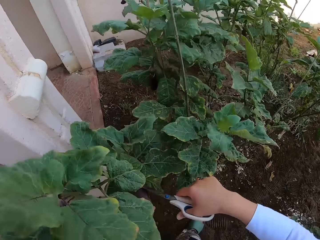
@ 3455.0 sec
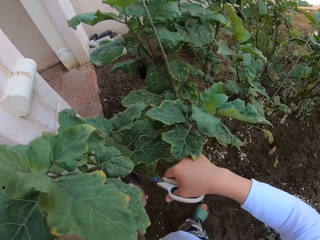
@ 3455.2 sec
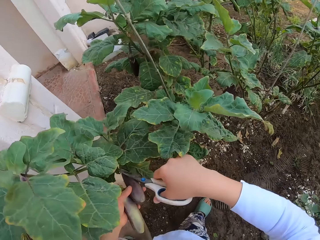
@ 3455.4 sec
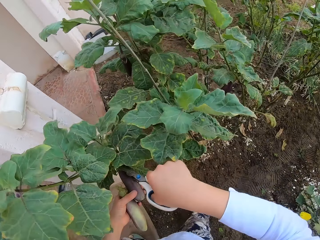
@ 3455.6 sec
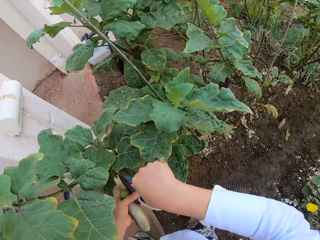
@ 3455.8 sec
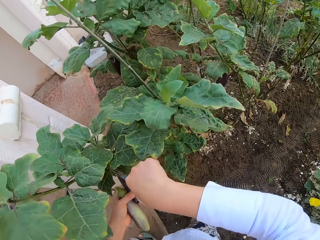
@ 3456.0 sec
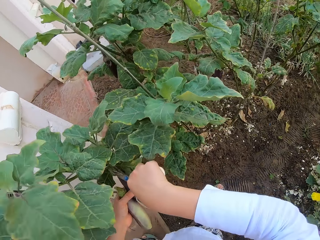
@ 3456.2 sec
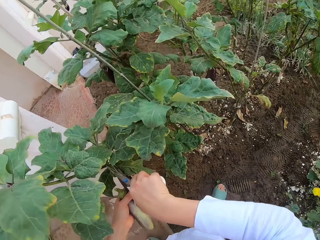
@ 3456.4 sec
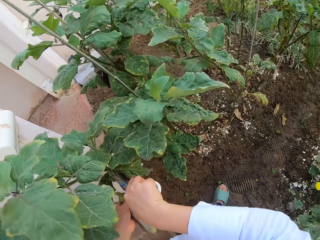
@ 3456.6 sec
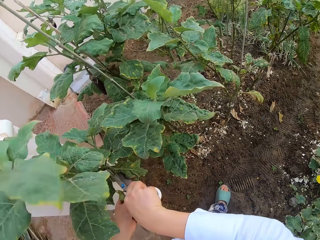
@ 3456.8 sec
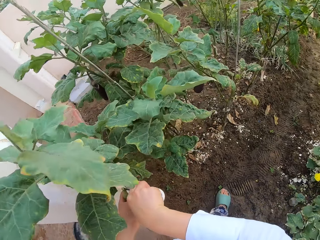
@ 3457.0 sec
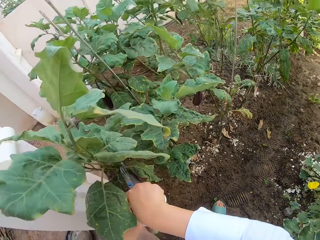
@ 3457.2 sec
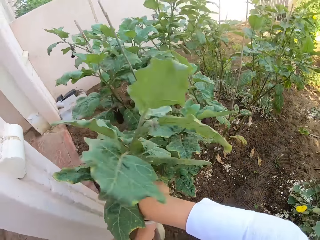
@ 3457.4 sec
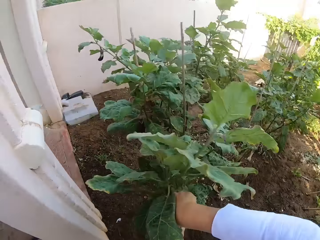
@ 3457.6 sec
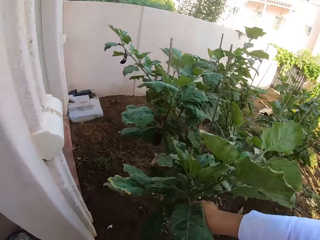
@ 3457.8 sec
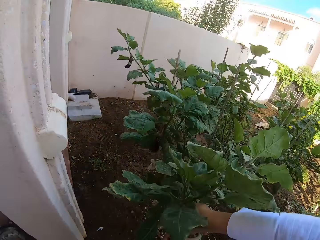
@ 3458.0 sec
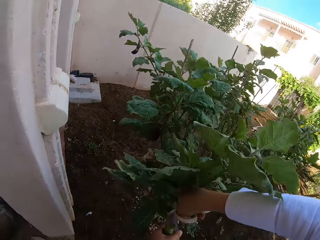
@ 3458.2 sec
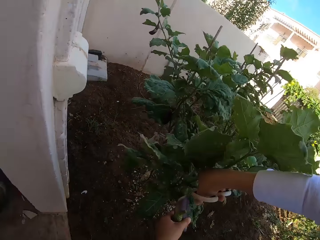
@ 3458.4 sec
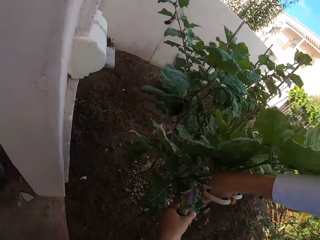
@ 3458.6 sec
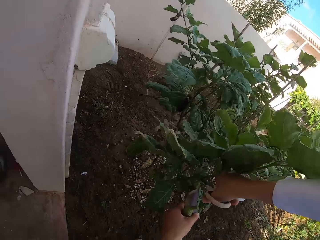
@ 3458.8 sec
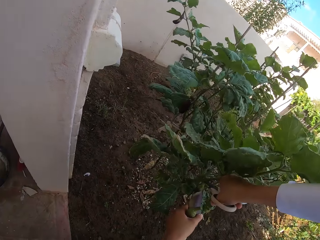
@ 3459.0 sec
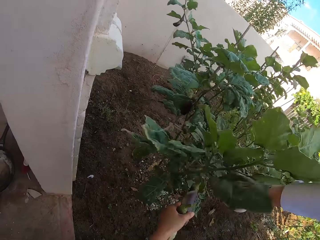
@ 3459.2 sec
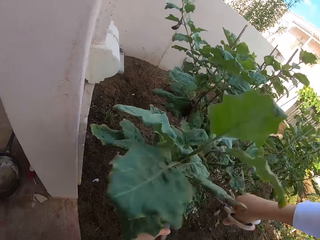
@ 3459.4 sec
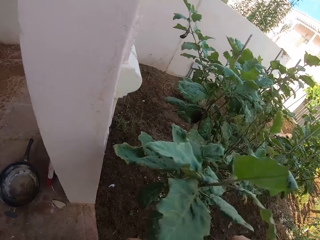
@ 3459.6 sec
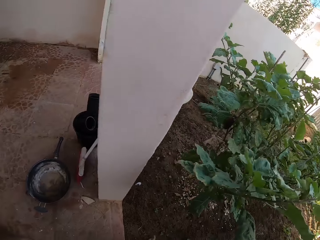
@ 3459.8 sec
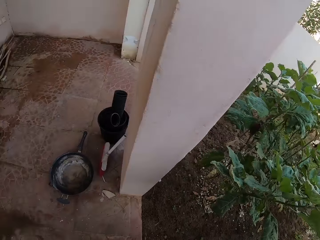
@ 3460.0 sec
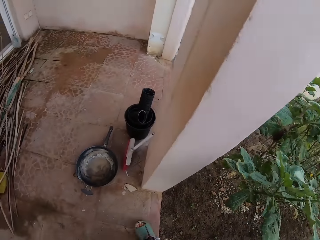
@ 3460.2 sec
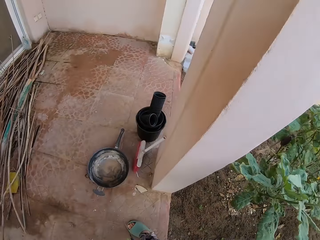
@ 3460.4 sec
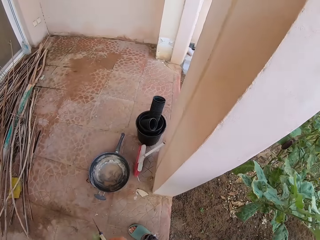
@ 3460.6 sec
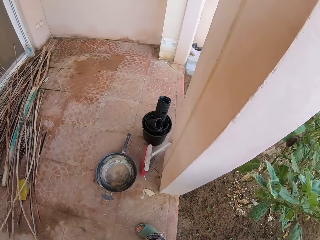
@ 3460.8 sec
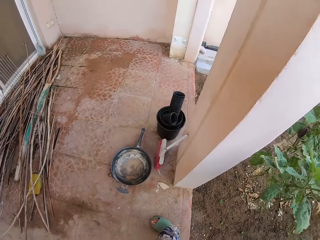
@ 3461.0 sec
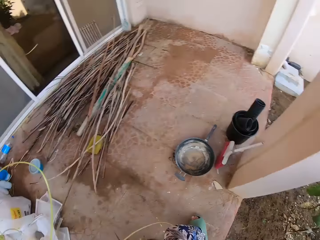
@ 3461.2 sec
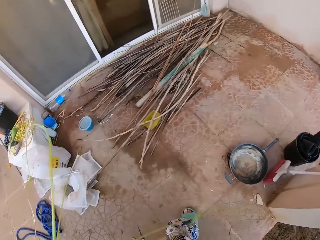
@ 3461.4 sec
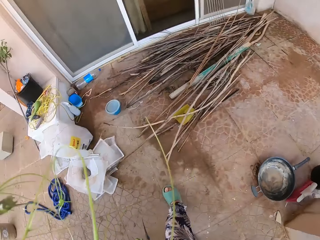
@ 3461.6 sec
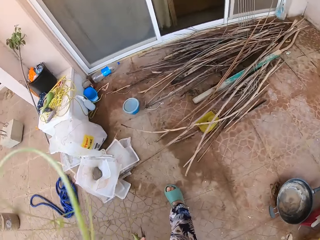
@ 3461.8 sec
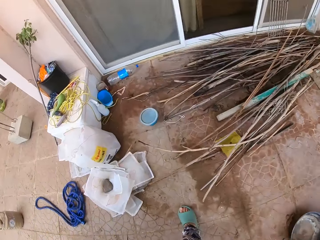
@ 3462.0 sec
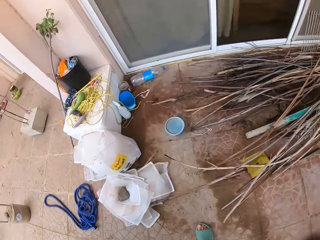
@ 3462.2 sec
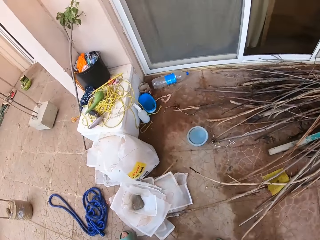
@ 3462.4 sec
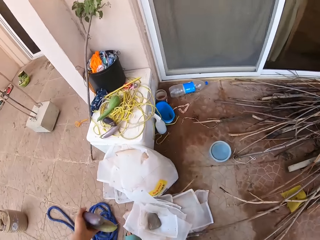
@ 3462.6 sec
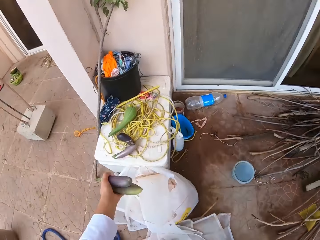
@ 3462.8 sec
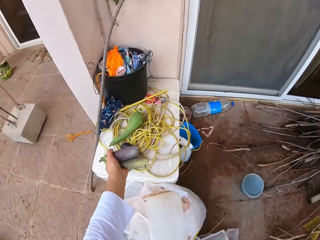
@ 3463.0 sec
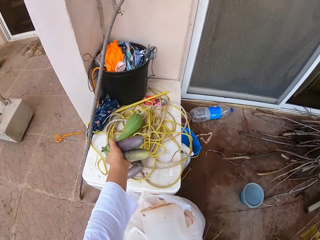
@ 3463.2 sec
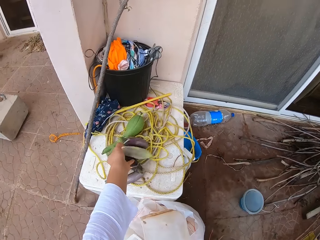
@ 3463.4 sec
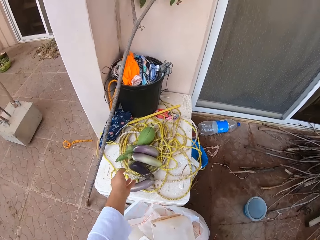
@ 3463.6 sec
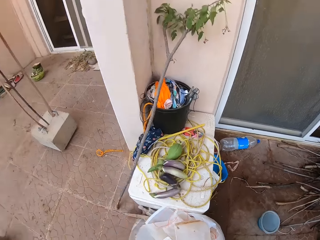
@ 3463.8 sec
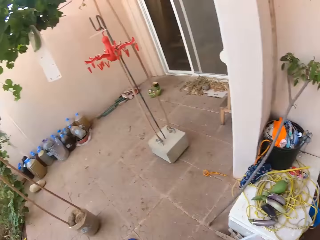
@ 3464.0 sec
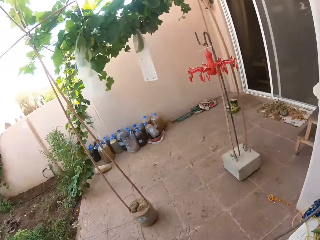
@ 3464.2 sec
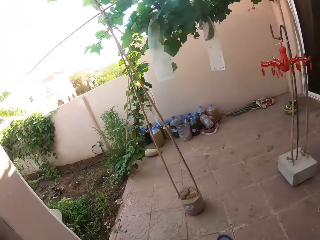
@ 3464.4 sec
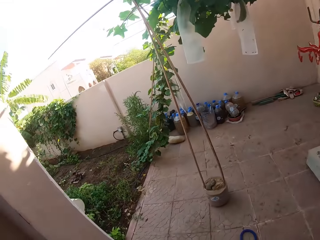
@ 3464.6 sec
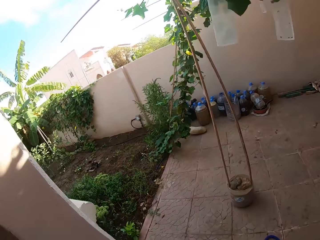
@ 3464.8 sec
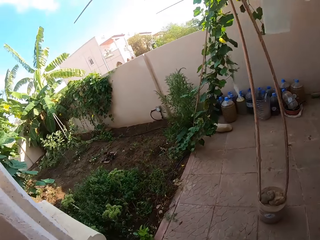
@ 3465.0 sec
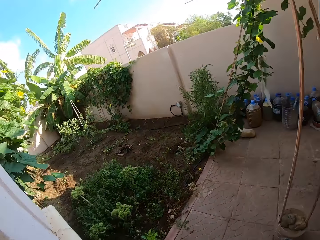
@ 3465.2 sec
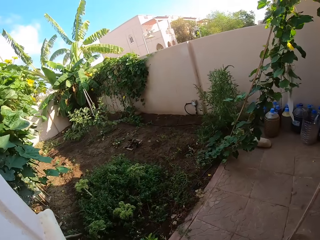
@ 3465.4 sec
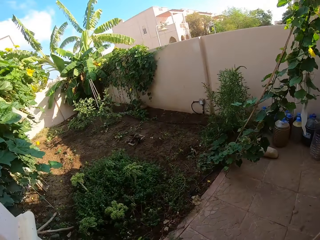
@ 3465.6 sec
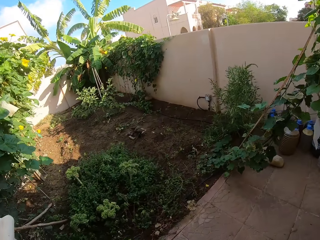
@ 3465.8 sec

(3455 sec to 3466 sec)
The camera wearer carries the fruits on the hand. They put the fruits on the table.

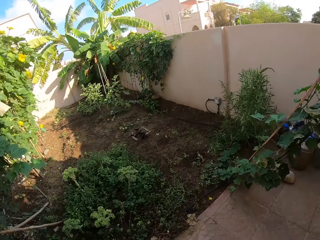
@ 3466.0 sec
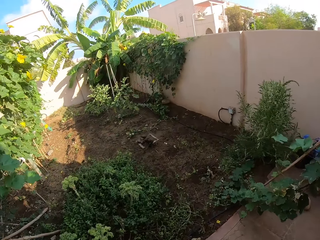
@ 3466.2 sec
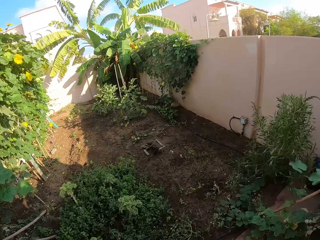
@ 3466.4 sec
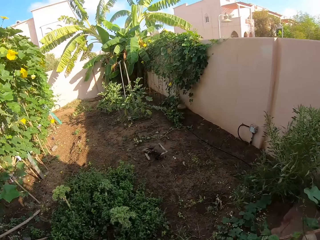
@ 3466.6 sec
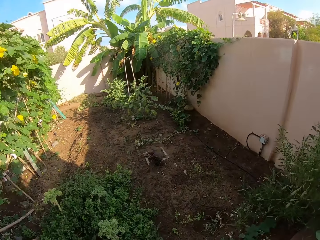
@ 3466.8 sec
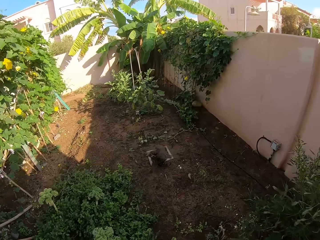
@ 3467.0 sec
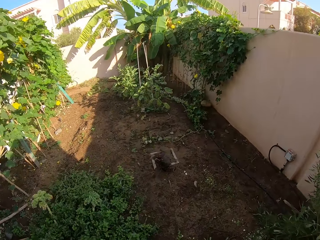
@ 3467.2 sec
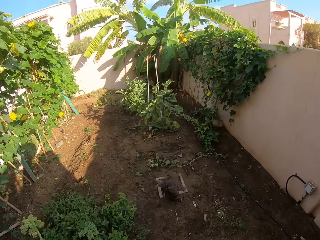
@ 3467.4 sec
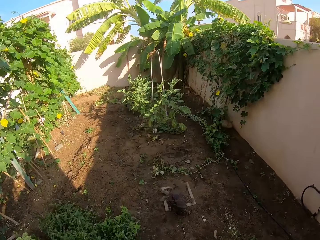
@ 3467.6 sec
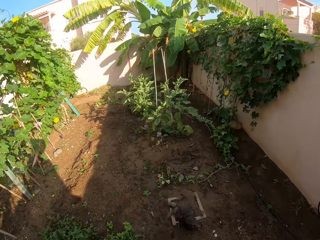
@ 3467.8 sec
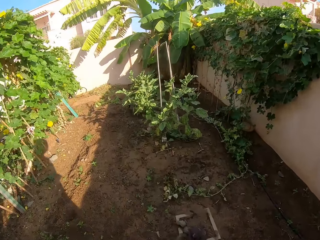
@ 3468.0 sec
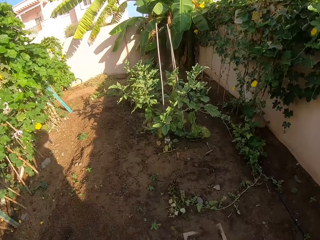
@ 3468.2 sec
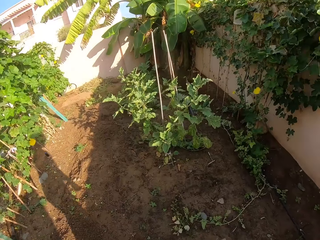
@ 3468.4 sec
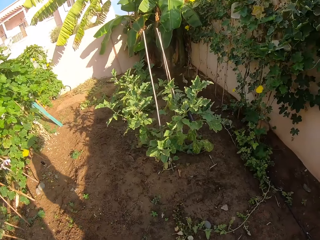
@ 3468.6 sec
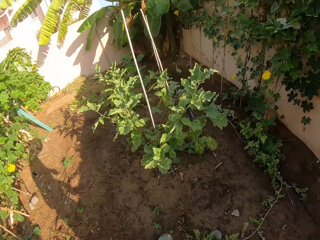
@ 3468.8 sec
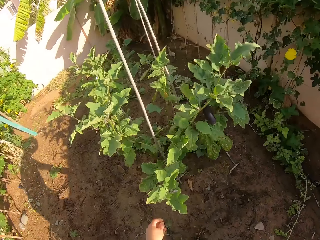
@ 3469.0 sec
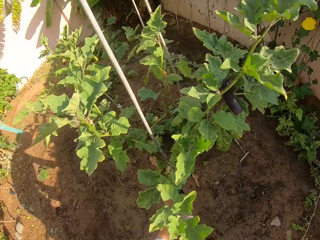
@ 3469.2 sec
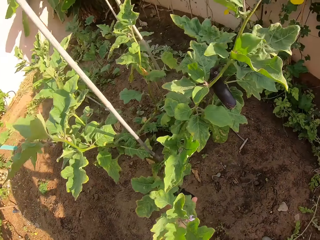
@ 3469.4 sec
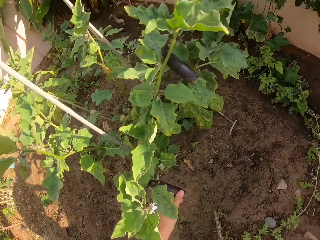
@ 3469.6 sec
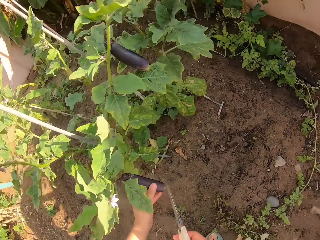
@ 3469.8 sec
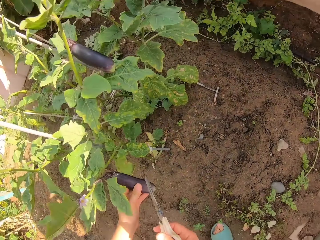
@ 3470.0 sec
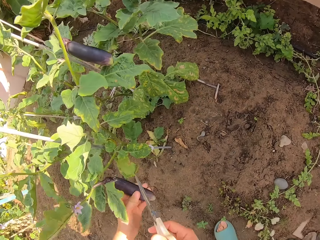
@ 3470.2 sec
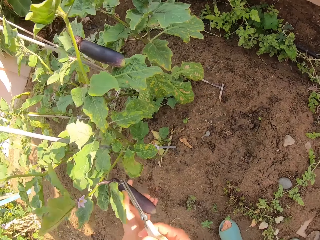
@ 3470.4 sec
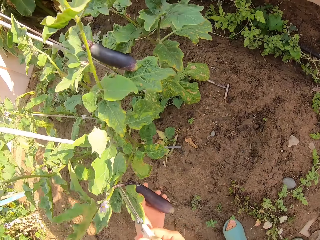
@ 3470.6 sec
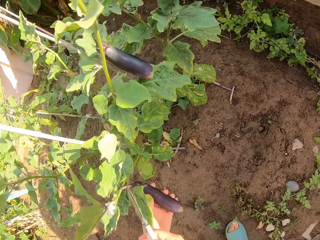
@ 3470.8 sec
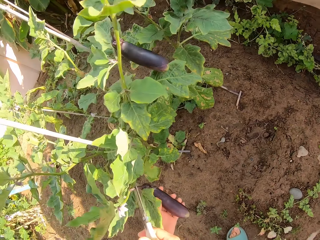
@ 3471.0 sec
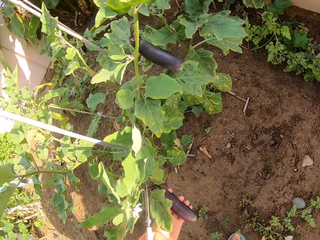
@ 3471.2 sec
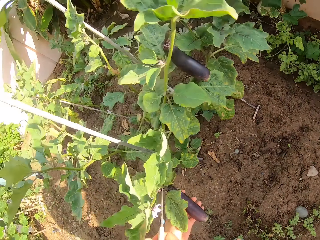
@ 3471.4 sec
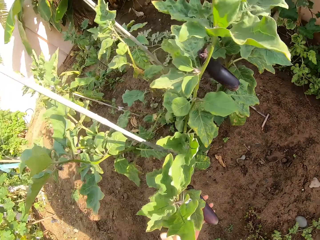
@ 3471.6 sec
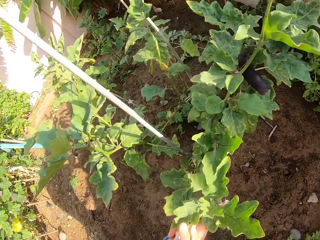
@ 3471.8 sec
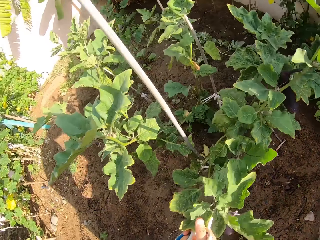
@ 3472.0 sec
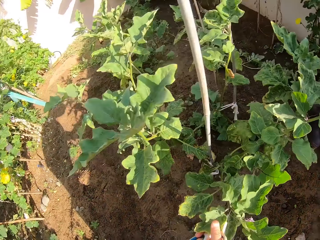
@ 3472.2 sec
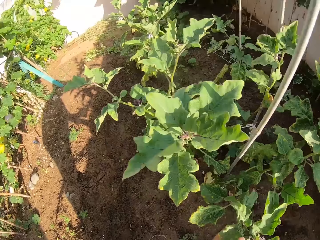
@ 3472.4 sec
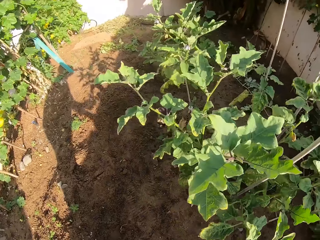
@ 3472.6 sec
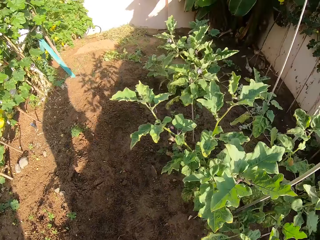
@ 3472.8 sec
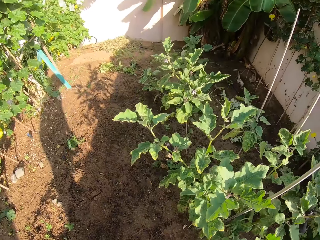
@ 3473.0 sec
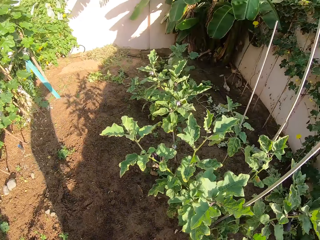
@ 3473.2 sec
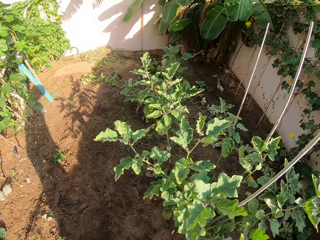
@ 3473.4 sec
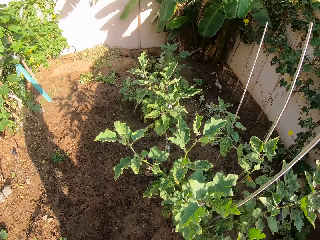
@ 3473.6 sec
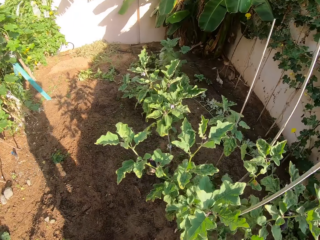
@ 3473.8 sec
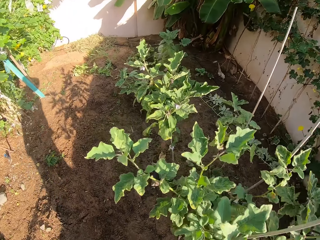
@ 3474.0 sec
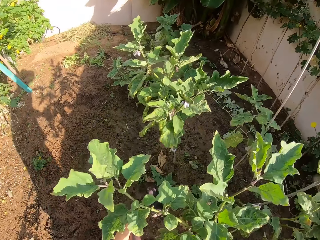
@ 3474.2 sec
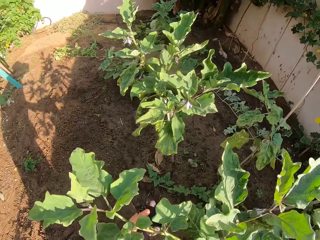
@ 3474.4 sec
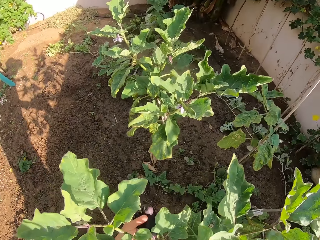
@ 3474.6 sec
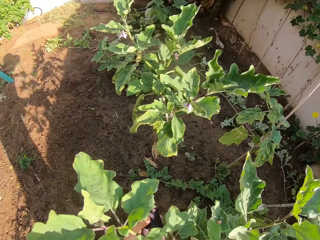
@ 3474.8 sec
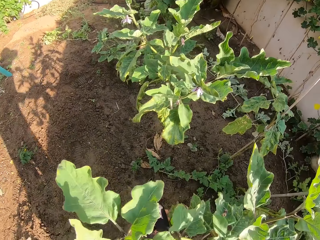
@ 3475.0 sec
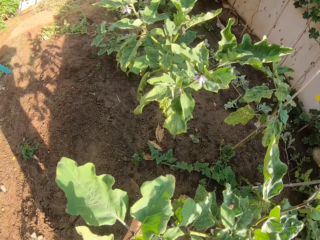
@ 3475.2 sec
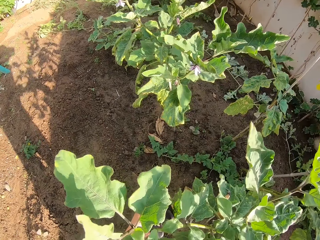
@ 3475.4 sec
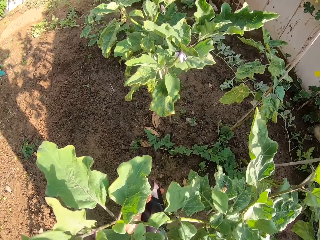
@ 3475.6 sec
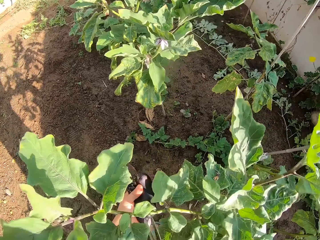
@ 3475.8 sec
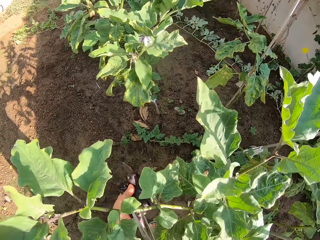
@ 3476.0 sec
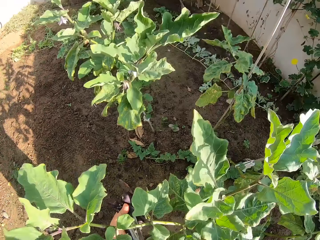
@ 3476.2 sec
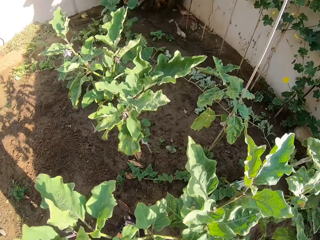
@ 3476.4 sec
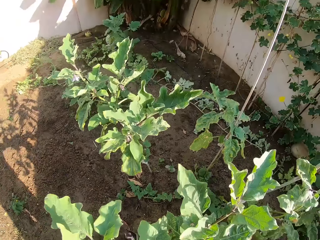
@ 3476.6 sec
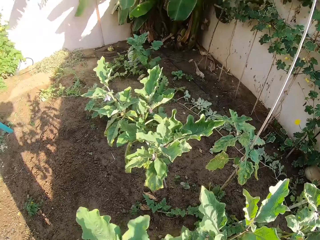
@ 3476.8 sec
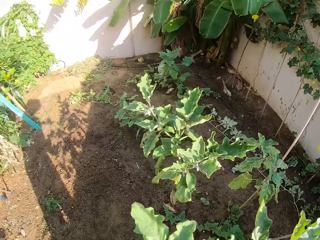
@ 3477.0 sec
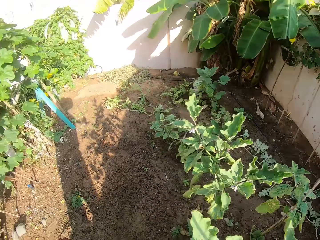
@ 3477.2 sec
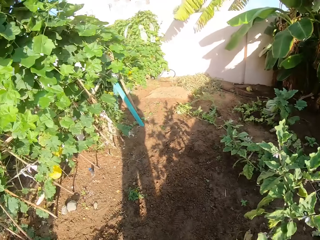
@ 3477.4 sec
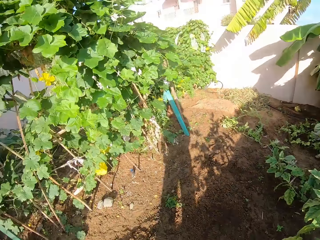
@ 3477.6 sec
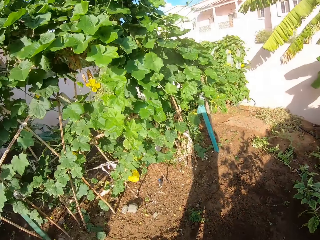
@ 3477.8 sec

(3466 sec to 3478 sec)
The camera wearer walks in the garden. They cut the fruit with scissors.
